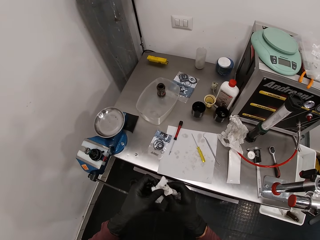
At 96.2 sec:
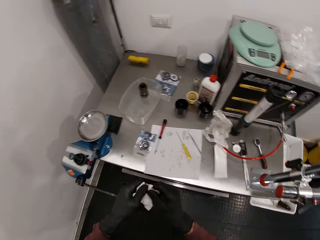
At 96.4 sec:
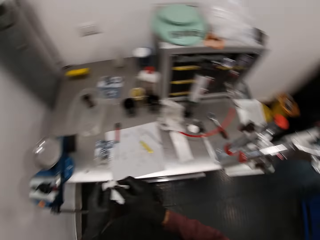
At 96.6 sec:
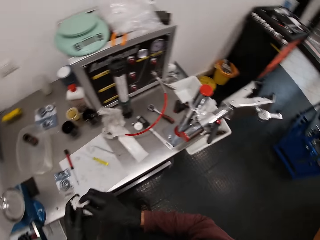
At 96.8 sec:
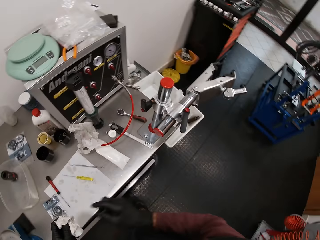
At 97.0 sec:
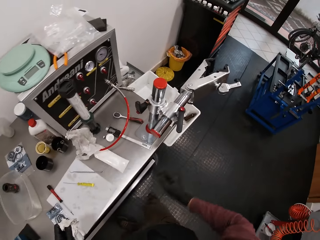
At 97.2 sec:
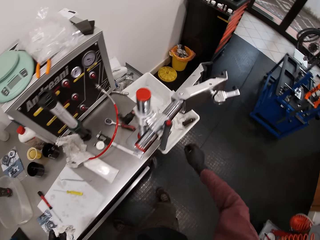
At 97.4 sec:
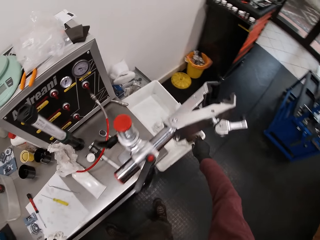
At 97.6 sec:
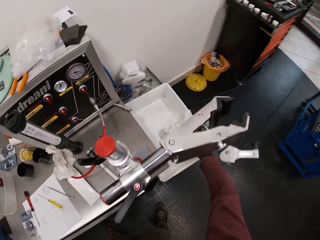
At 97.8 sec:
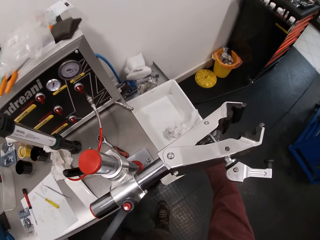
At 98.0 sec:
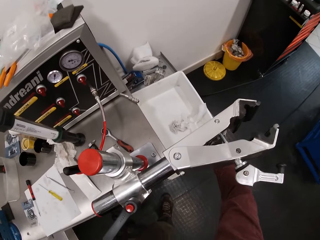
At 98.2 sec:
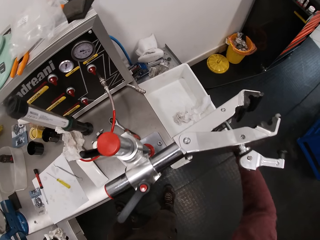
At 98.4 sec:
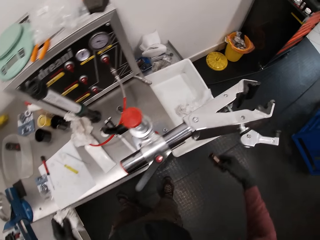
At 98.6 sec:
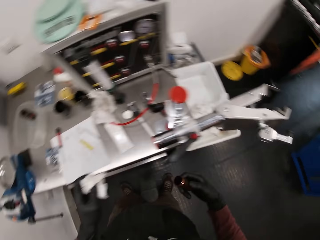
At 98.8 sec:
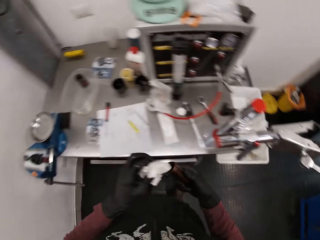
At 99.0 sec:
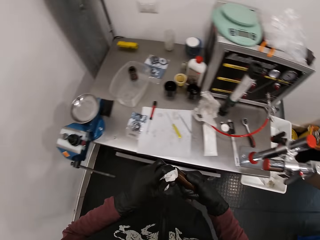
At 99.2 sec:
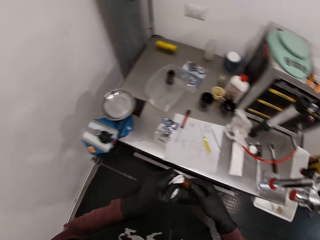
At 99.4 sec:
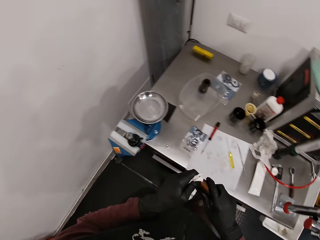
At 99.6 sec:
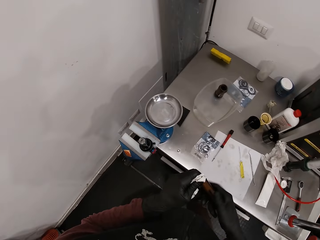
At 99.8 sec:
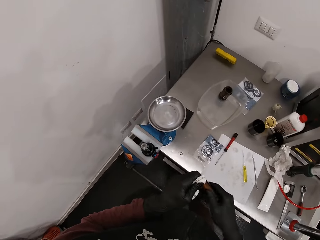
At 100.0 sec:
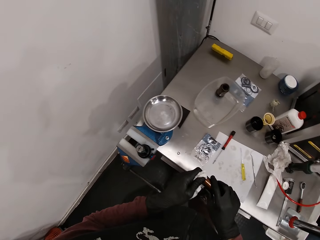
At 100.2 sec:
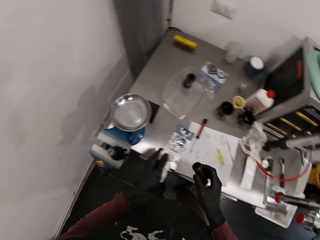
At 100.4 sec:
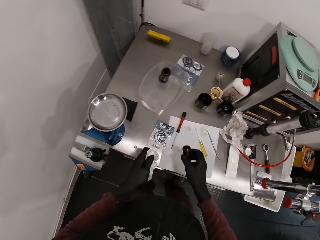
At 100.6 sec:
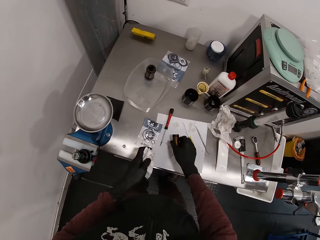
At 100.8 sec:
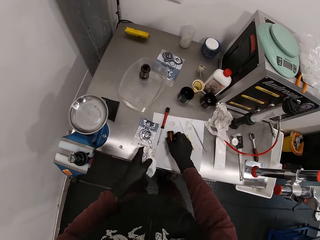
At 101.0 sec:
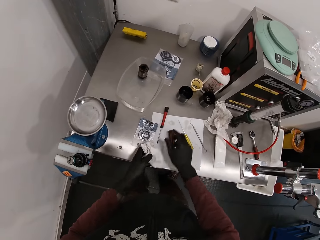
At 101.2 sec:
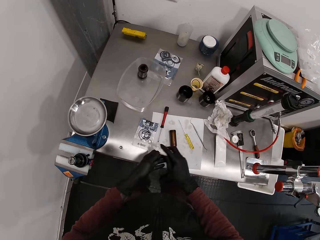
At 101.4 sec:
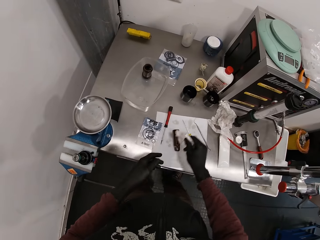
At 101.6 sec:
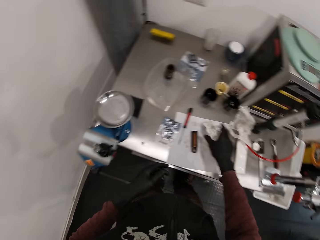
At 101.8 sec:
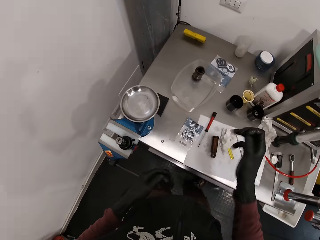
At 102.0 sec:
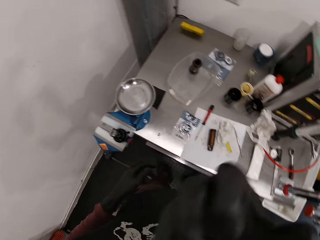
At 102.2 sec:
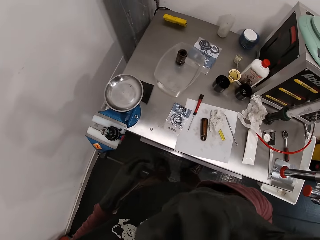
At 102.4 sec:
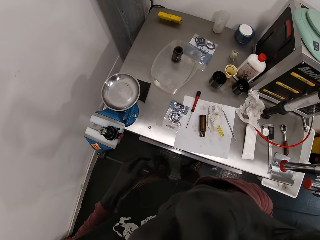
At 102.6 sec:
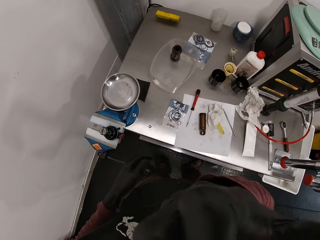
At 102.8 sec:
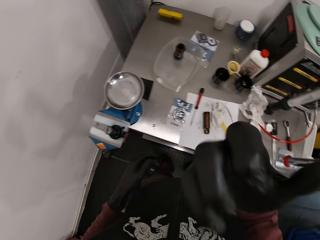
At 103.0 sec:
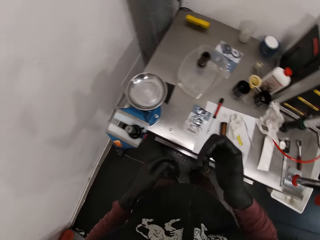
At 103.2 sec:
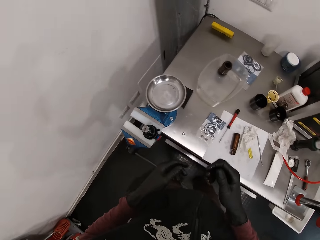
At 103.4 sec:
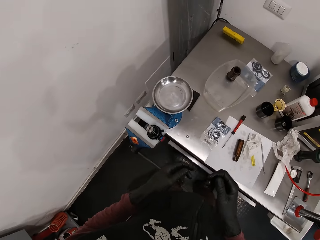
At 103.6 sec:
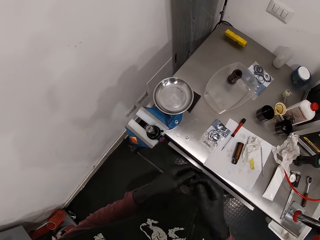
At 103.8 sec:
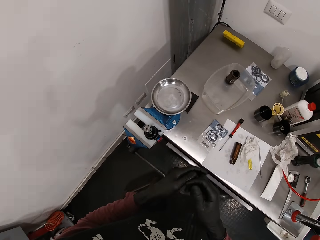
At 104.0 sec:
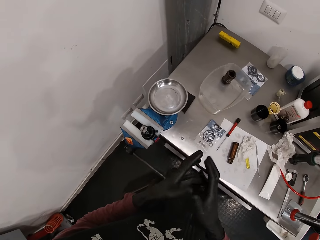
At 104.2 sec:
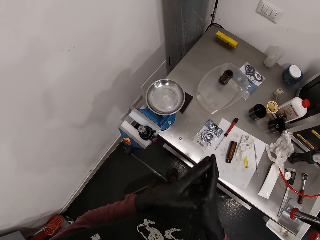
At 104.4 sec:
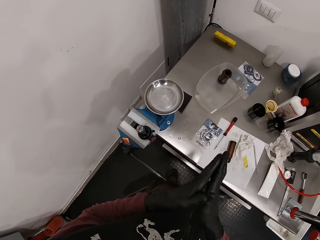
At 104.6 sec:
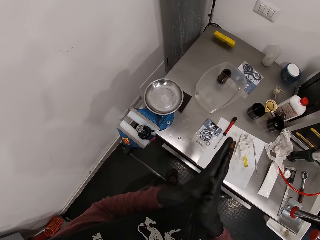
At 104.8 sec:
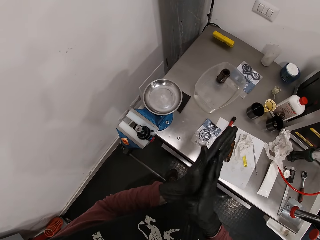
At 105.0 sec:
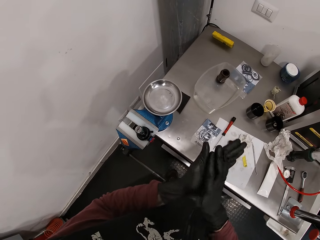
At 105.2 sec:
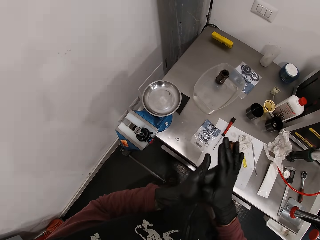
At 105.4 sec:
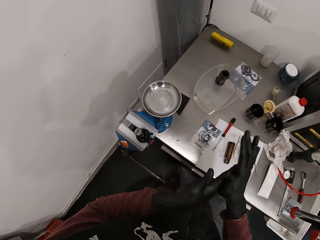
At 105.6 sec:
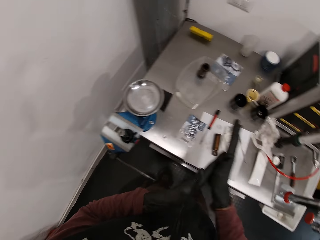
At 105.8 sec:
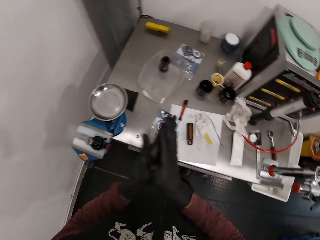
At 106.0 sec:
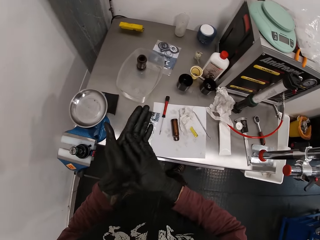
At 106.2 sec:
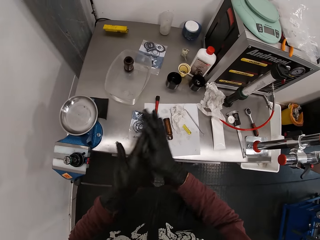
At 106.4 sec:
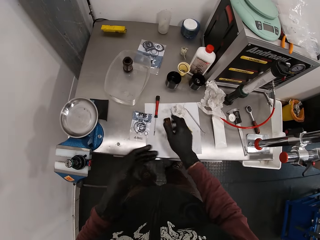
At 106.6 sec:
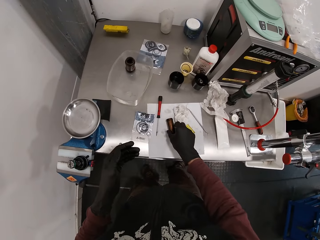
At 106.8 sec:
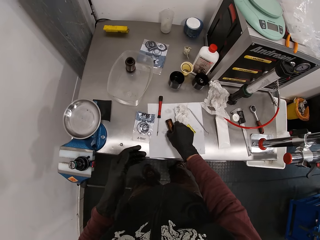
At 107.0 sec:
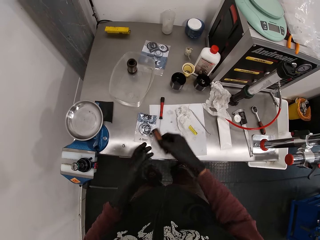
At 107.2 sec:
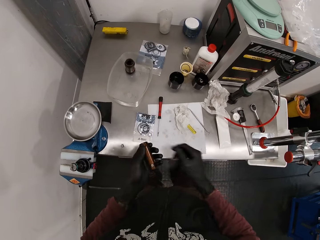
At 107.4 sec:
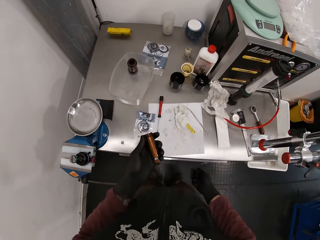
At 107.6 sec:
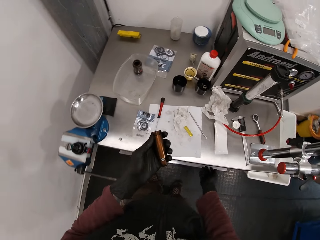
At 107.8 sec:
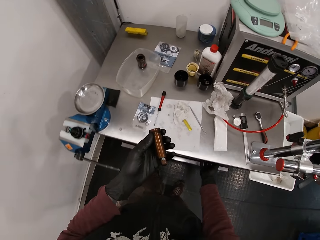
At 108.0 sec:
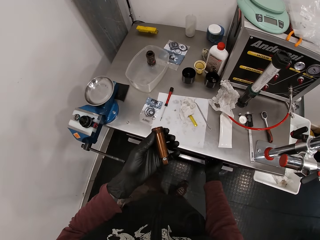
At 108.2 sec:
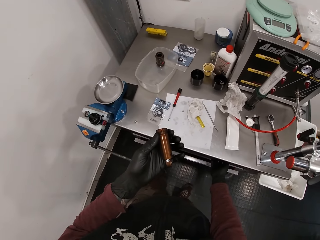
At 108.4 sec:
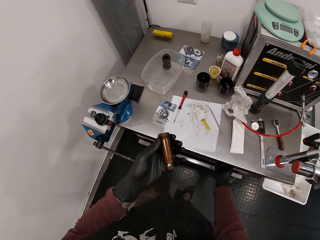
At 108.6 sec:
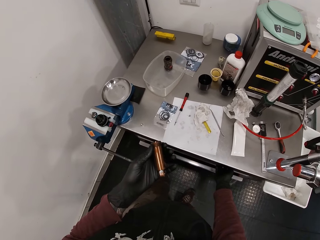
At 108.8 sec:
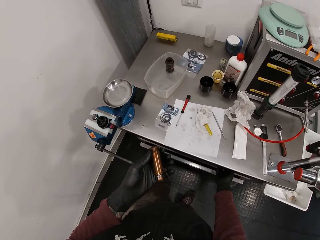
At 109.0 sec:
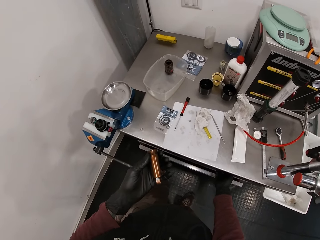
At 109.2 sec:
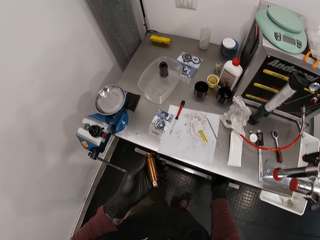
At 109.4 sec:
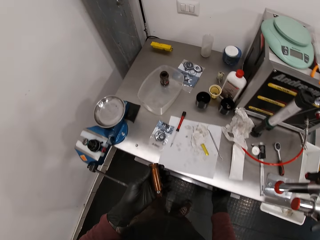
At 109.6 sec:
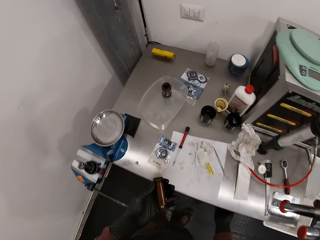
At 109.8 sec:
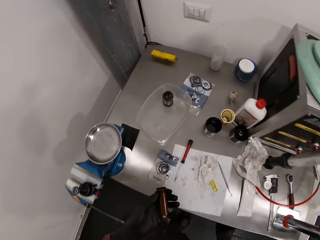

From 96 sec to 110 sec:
The camera wearer picks a metal rod or shock absorber from a container on a countertop with his right hand. He cleans the metal rod with the tissue paper in his left hand. He drops the metal rod on the paper on the countertop. He passes the tissue paper in his left hand to his right hand. He drops the tissue paper in his right hand on the paper on the countertop. He touches his face with his right hand. He lifts the hand up. He rubs both hands. He picks the metal rod from the paper on the countertop with his right hand. He passes the metal rod in his right hand to his left hand. He looks at the shock absorber and touches the drawer handle.

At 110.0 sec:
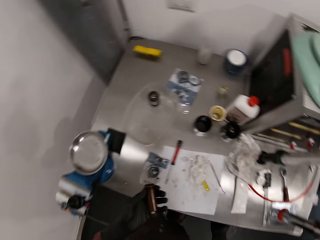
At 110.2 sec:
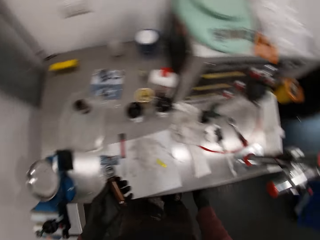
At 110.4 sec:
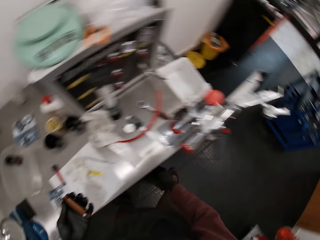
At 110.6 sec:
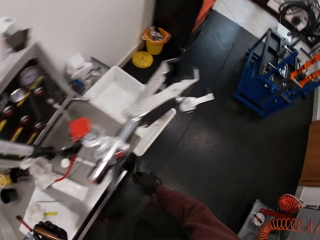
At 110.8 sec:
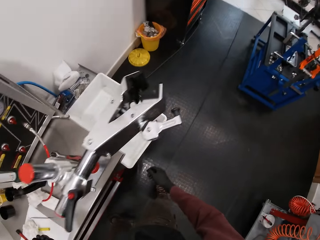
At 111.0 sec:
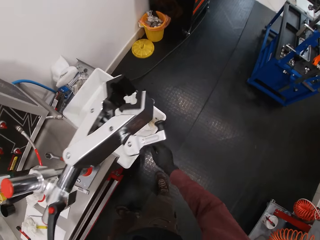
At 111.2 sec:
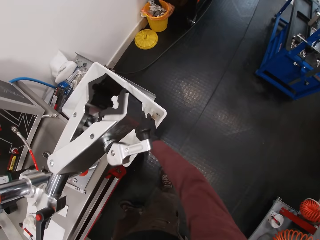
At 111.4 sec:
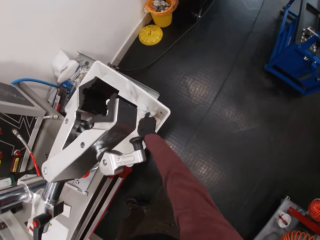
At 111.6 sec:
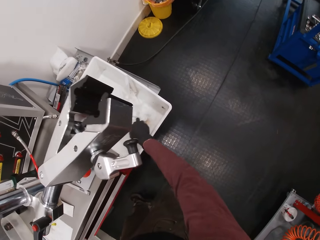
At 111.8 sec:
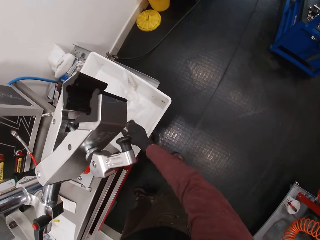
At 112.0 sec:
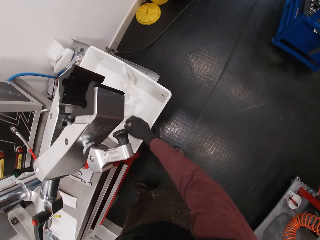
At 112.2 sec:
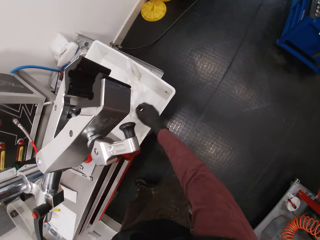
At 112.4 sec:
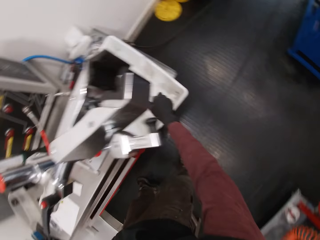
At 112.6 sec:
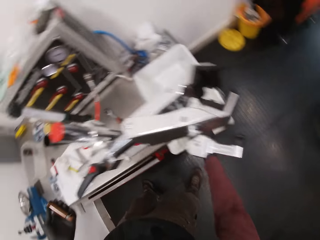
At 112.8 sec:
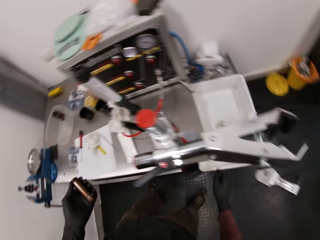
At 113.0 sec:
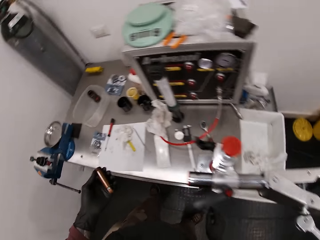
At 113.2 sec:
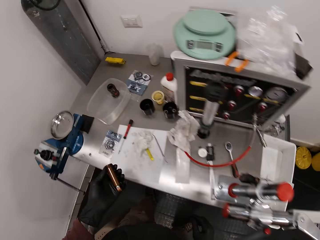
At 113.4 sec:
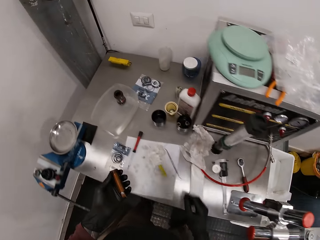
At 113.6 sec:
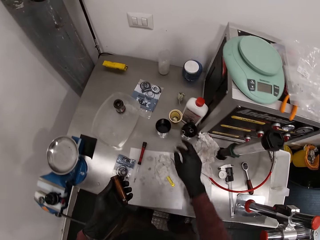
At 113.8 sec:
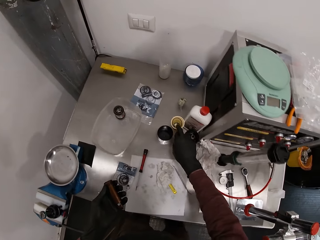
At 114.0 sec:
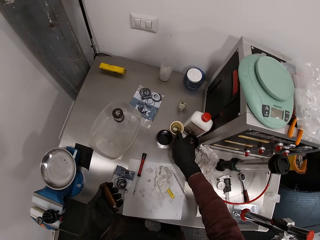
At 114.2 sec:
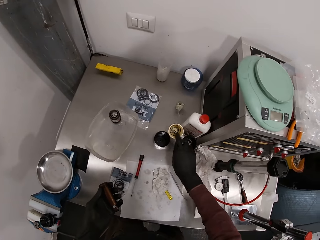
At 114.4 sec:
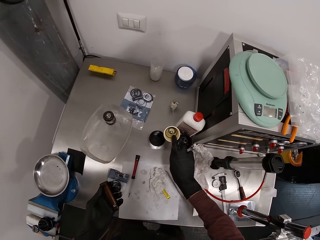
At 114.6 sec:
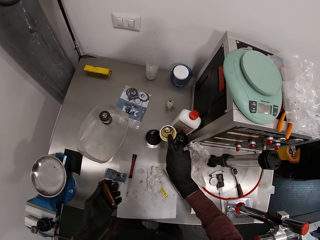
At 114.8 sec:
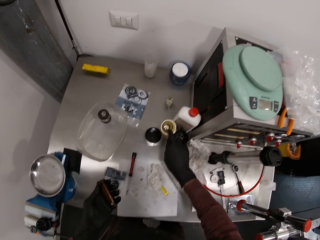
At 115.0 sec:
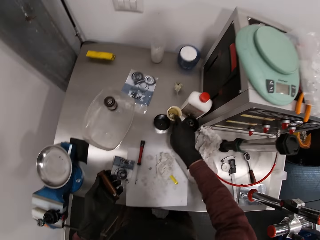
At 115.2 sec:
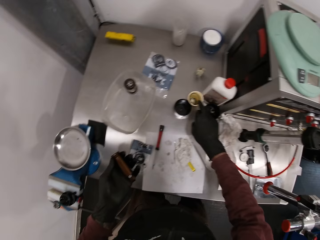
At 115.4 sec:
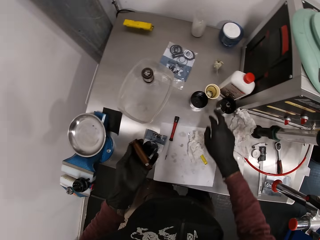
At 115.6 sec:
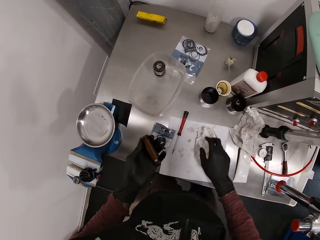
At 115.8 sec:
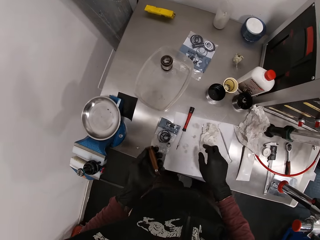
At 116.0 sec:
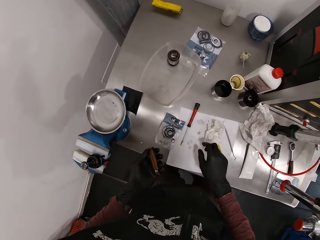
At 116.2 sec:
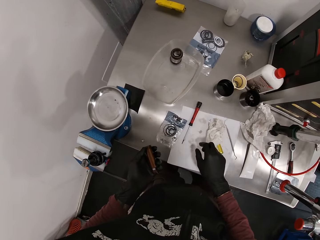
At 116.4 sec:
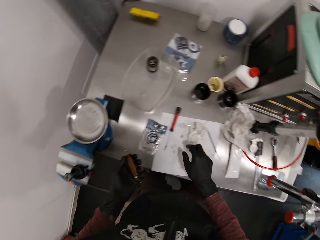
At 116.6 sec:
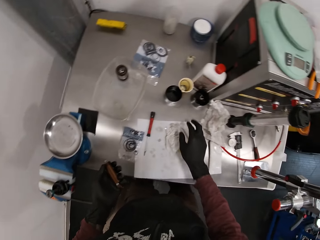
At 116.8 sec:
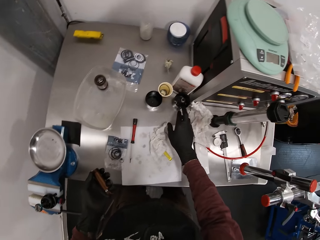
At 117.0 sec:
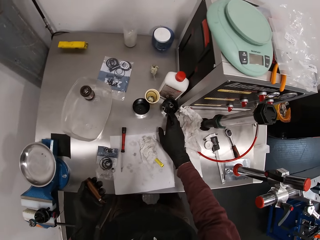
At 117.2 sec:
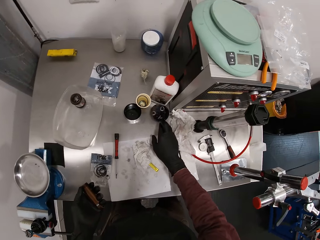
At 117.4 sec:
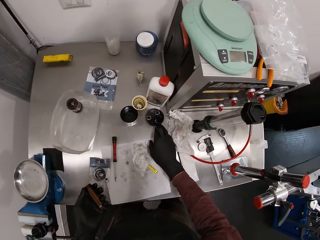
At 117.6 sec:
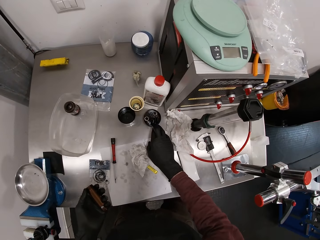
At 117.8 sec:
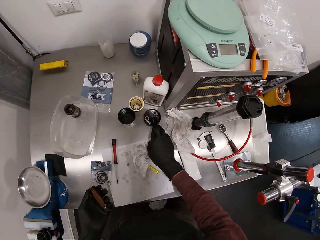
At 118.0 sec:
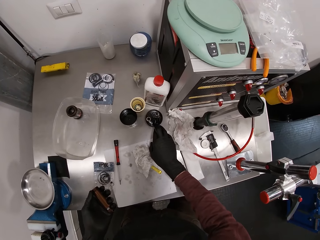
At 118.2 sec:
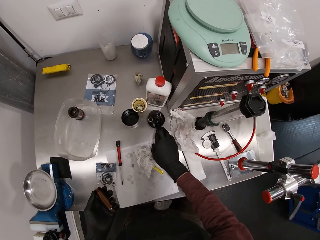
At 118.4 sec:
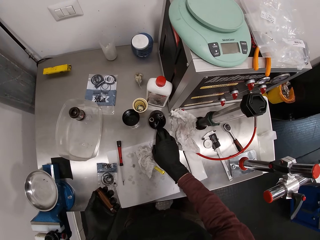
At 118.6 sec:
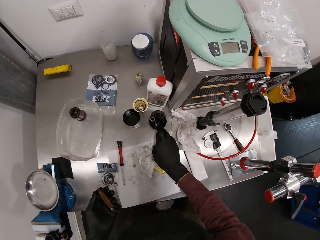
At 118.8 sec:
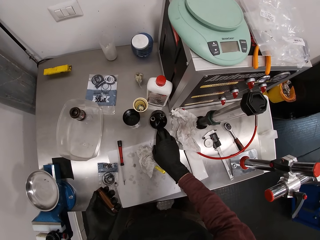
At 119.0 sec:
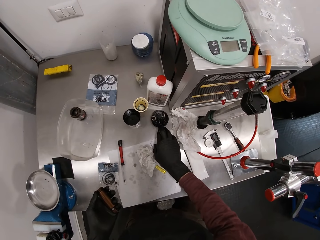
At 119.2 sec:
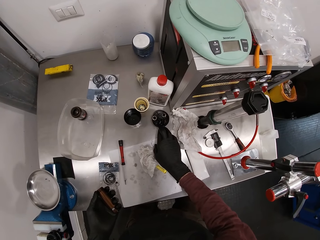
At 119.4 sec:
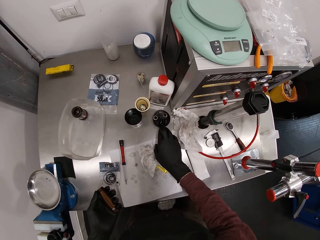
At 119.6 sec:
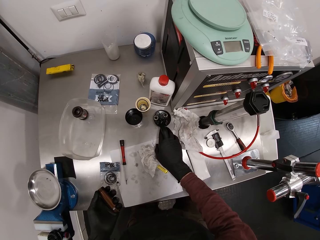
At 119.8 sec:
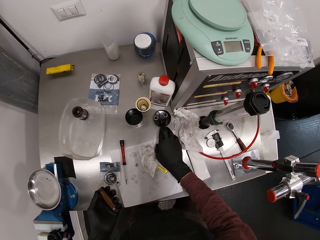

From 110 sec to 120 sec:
The camera wearer looks around. He touches the tissue paper in the dustbin. He looks around. He picks the container or tin from the countertop with his right hand. He looks inside the tin. He drops the container on the countertop with his right hand. He touches the tin on the counter and looks inside the tin.
